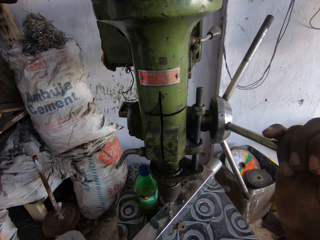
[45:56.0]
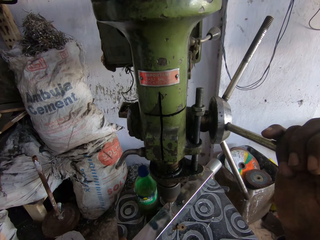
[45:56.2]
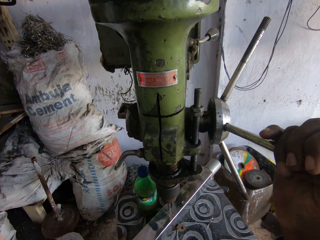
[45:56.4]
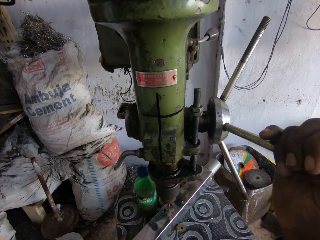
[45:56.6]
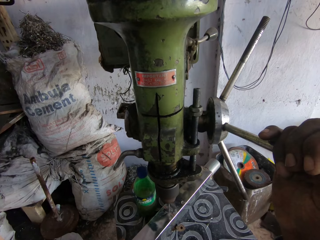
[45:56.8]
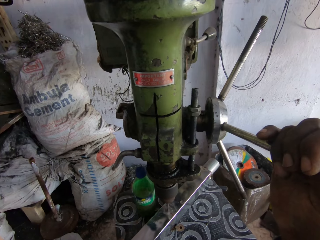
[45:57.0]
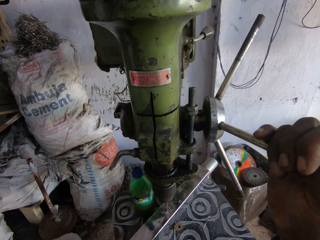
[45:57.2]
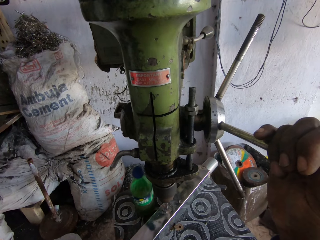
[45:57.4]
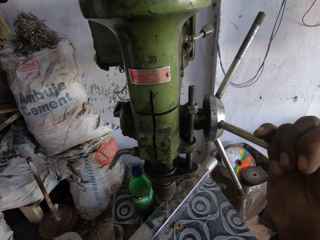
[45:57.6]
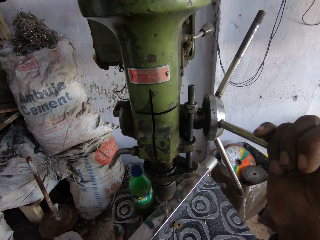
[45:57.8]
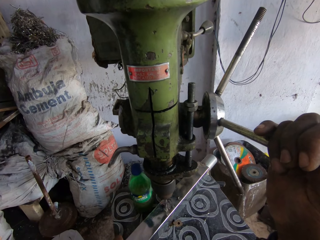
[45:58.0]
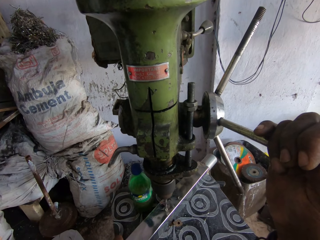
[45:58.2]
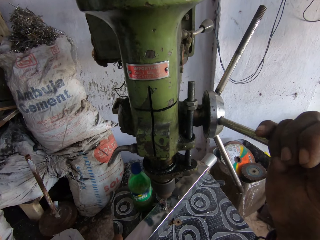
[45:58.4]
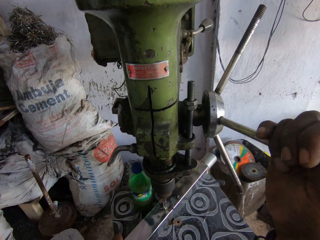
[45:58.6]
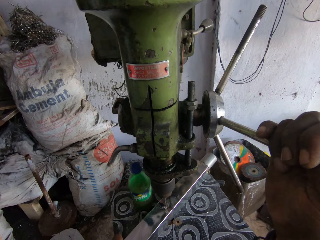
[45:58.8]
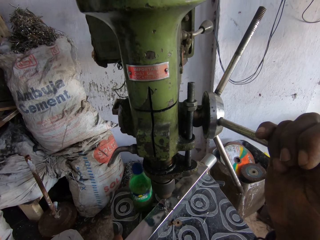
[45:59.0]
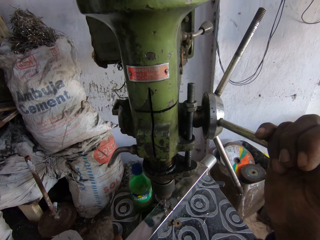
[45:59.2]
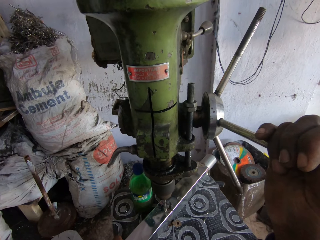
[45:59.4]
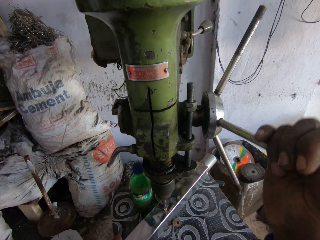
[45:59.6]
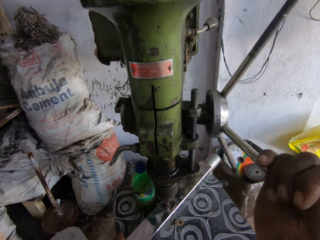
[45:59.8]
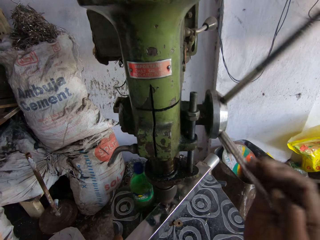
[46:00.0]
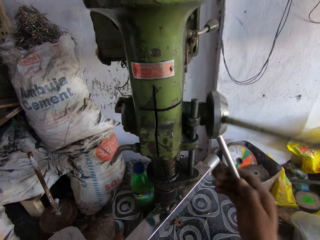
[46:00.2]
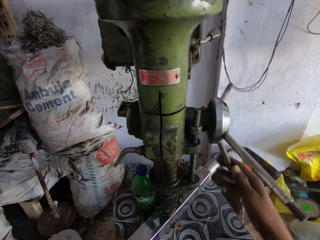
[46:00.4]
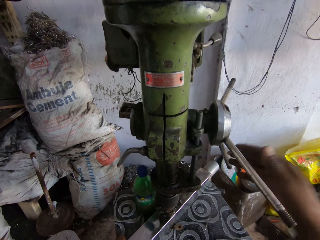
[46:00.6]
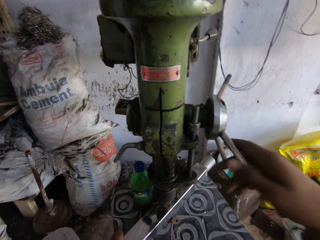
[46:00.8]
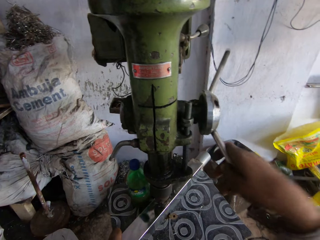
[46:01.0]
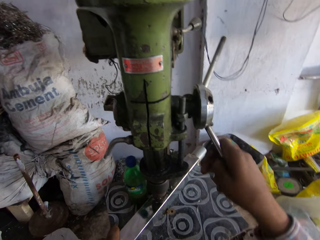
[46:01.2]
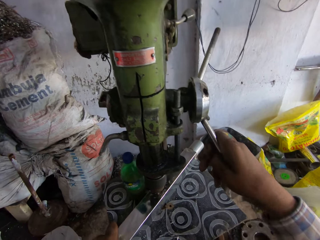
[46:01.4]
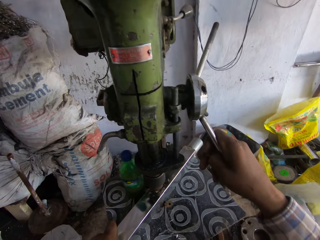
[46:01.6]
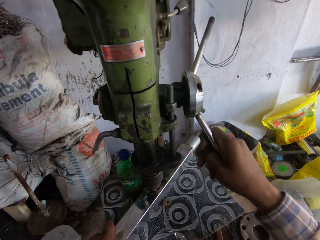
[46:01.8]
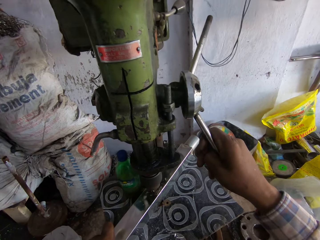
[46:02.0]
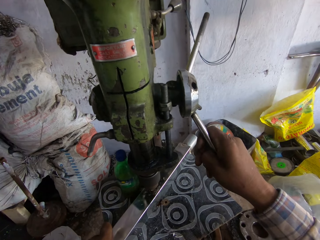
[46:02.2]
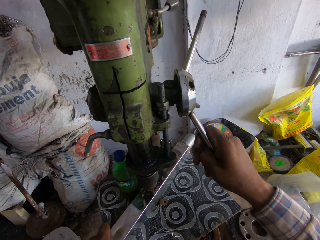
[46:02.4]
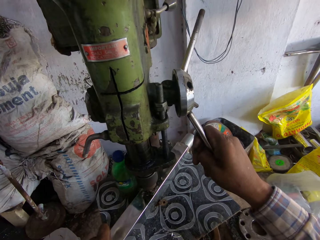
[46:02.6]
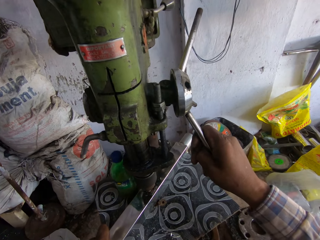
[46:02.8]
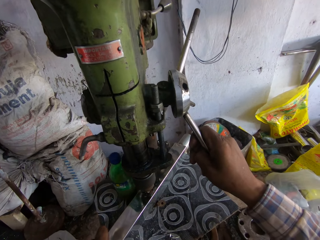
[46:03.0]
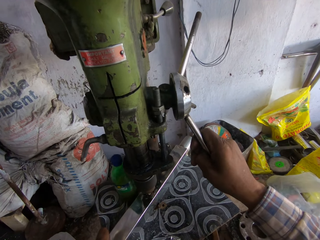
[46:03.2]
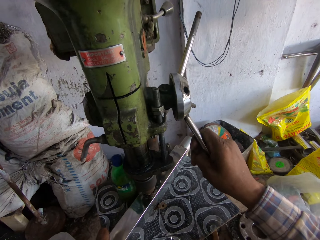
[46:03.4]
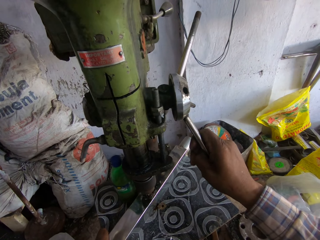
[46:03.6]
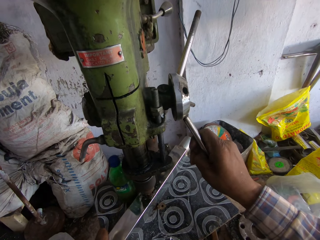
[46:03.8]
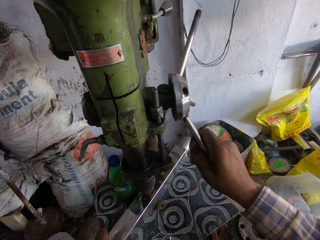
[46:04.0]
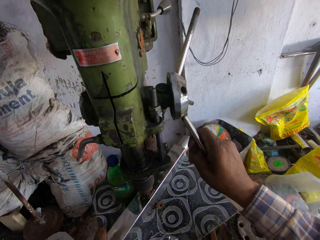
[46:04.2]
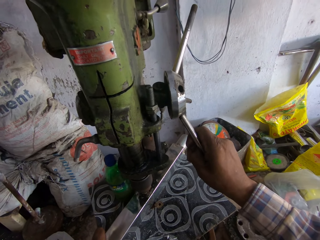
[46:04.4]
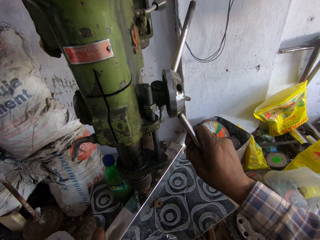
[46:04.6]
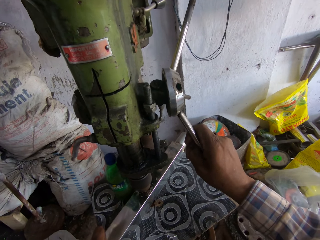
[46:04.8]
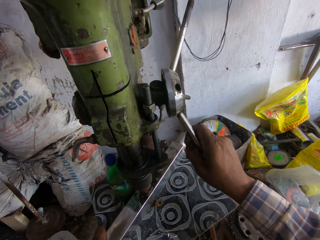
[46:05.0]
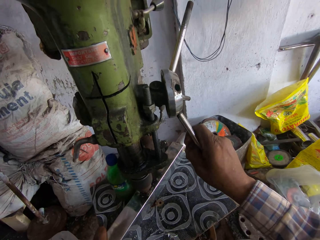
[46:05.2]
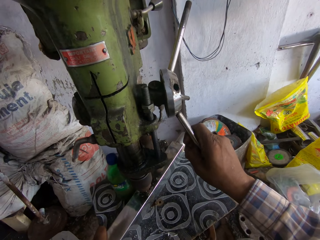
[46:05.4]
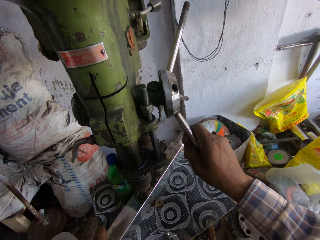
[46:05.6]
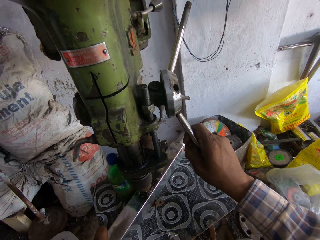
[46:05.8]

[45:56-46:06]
The camera wearer moves the metal on the drilling machine.

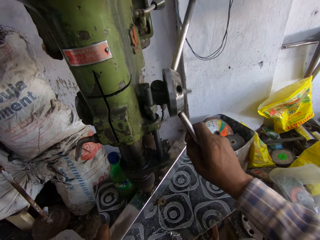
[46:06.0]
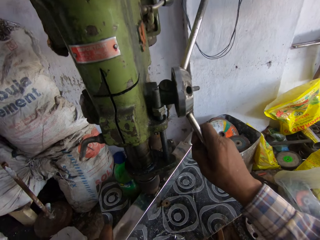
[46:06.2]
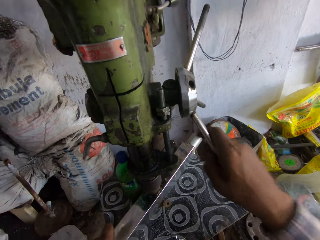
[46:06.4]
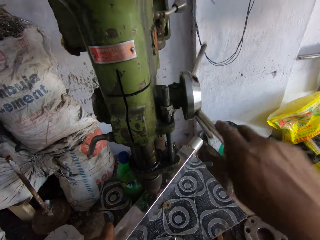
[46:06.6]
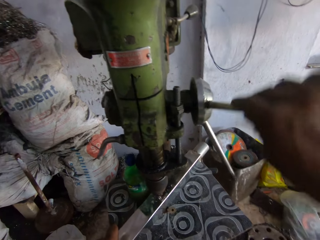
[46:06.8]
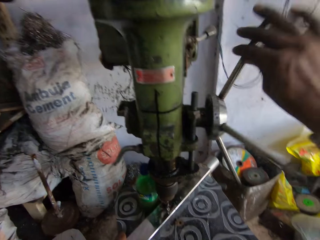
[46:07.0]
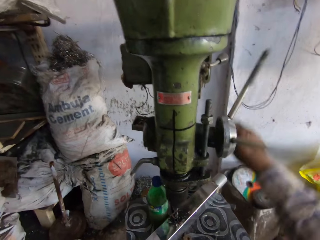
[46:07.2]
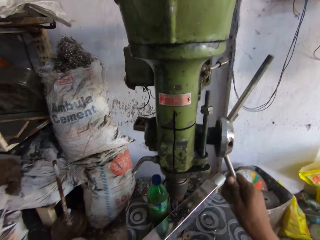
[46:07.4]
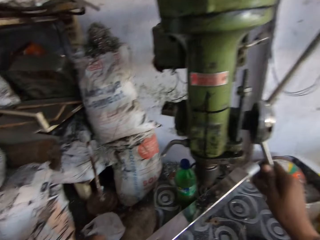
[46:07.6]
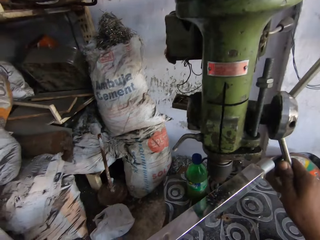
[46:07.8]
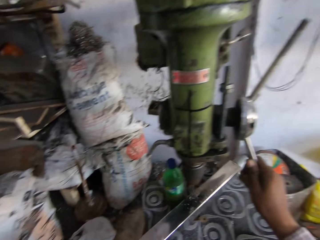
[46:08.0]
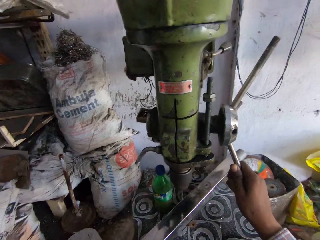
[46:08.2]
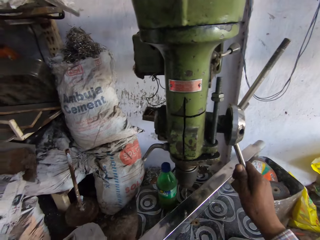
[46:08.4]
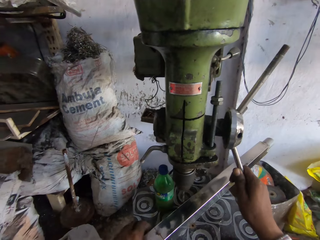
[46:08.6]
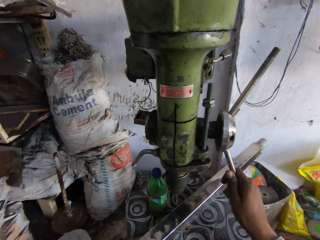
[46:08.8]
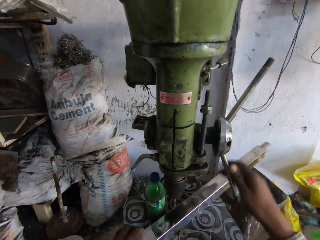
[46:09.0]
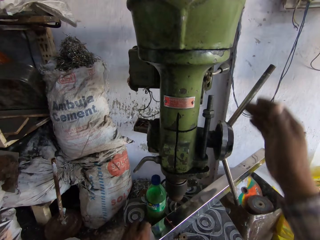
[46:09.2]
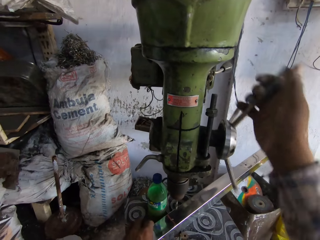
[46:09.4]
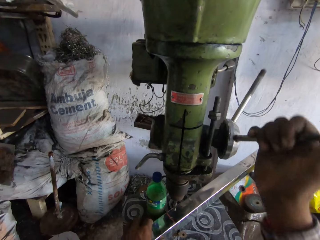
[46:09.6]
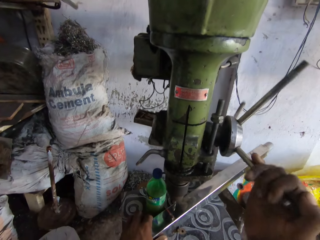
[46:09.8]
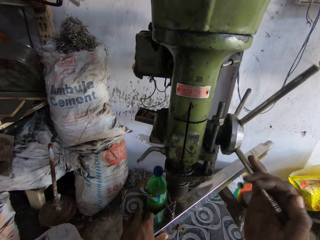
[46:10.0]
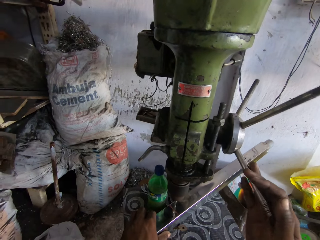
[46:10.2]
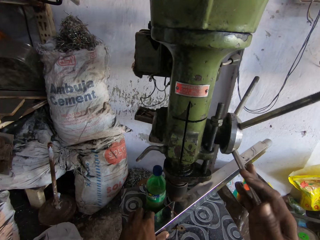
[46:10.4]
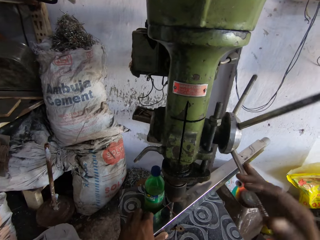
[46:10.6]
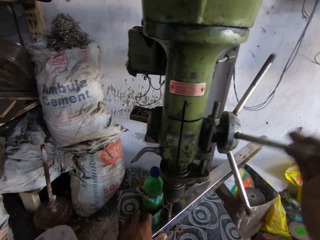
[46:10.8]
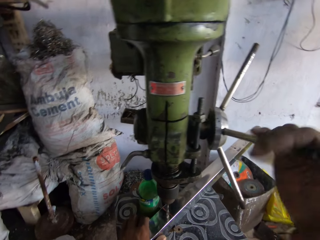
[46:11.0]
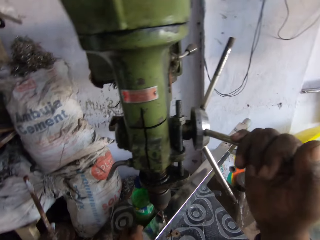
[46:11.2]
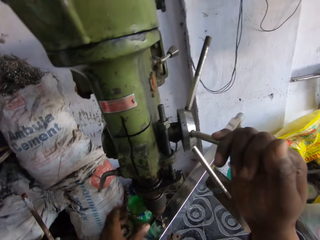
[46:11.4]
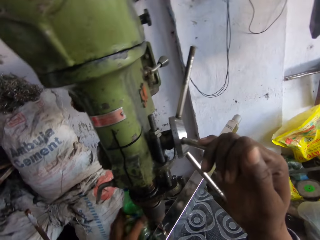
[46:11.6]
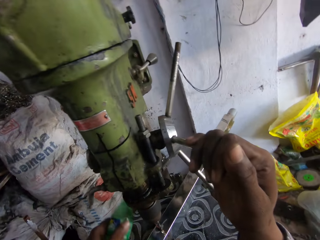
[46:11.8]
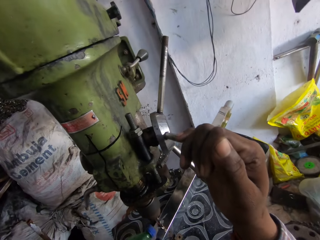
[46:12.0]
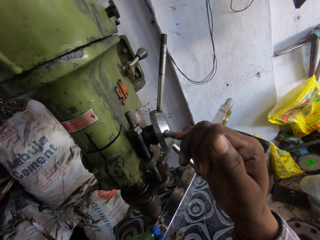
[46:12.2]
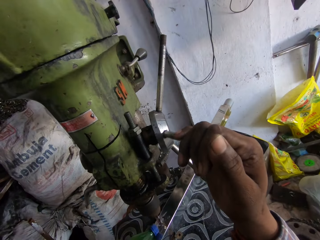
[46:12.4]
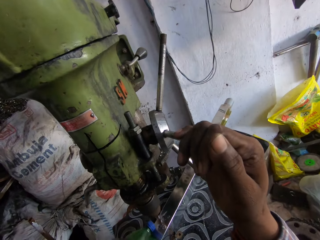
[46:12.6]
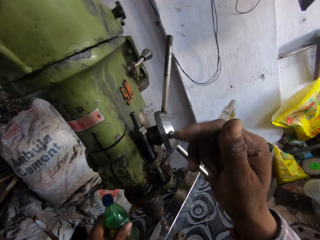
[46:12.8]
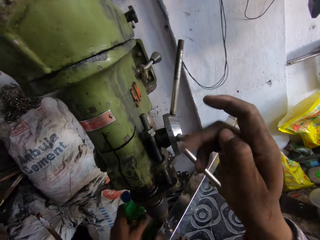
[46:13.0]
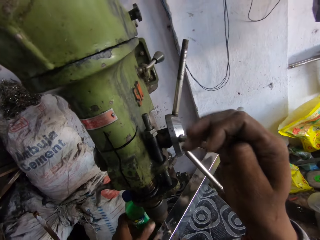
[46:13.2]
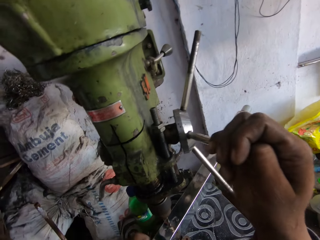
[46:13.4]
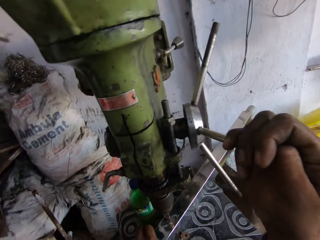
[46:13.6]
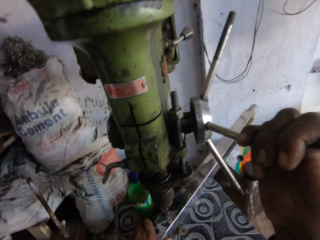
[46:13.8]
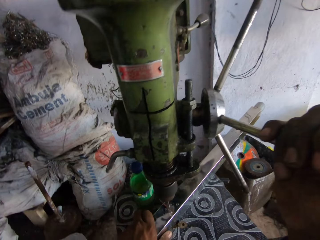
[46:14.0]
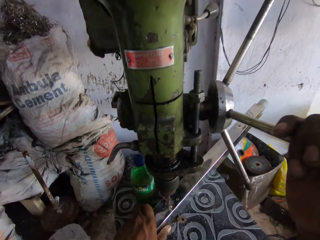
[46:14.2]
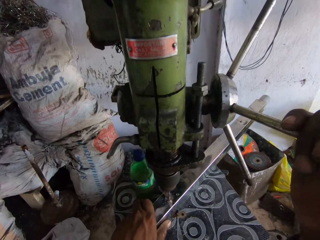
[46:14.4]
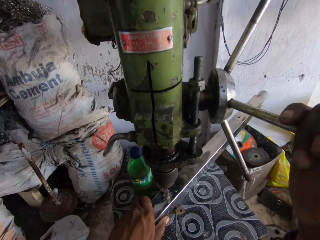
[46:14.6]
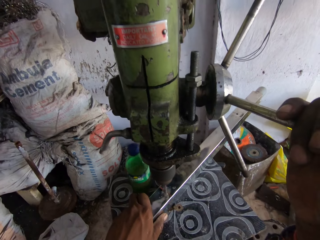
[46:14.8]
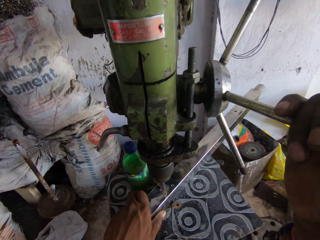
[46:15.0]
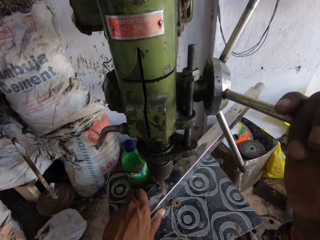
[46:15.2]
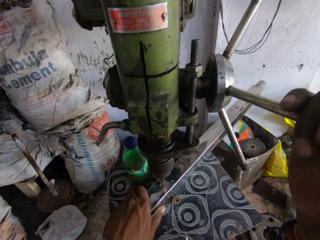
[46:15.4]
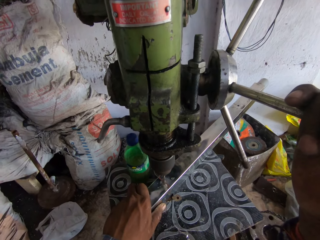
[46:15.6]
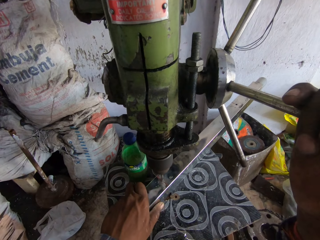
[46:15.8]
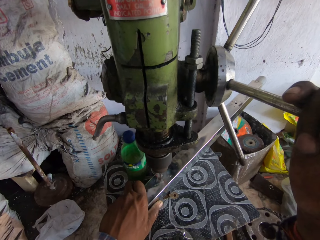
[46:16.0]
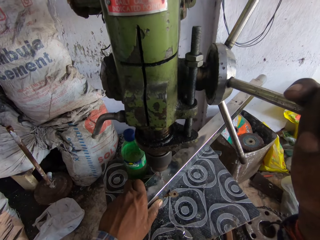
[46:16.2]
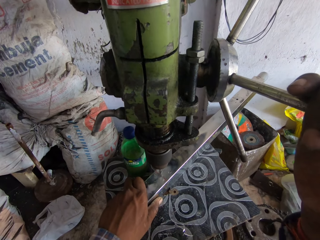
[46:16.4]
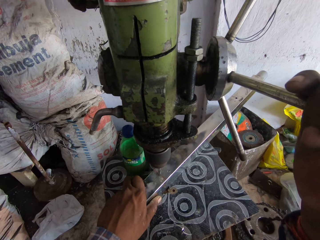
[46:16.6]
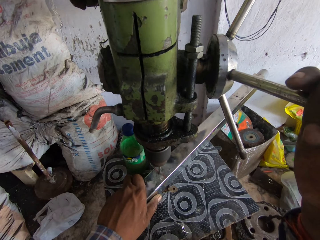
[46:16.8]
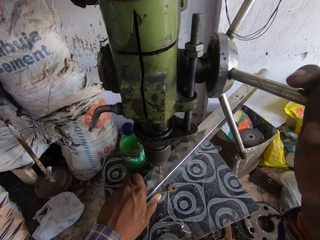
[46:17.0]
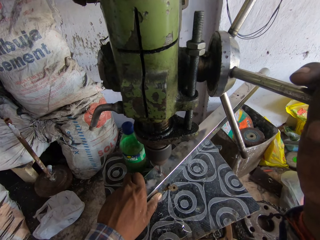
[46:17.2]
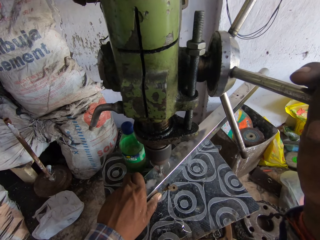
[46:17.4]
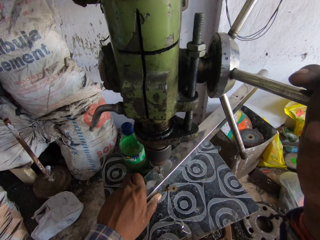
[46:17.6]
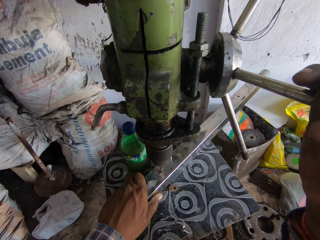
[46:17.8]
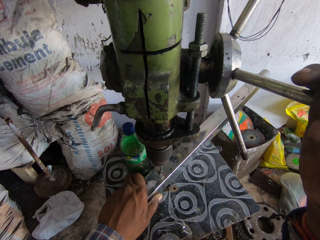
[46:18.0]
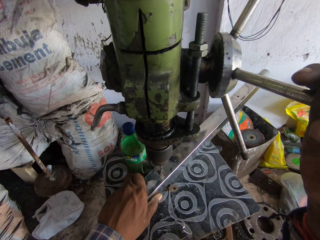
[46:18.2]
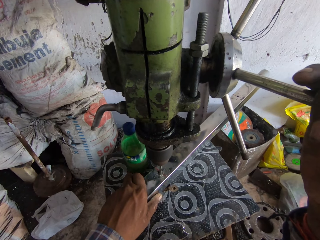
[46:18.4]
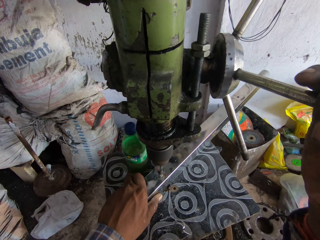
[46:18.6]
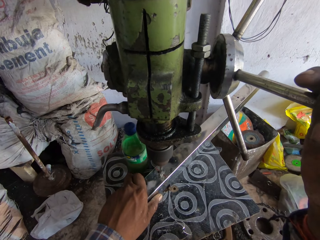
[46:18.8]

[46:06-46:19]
The camera wearer moves the drill bit from the metal. They adjust the metal or steel on the table. They drill the metal with the drilling machine. They grind the steel with the steel grinder. They take the bottle of oil, put the oil on the metal, and put the bottle of oil aside. They drill the metal with the drilling machine.
